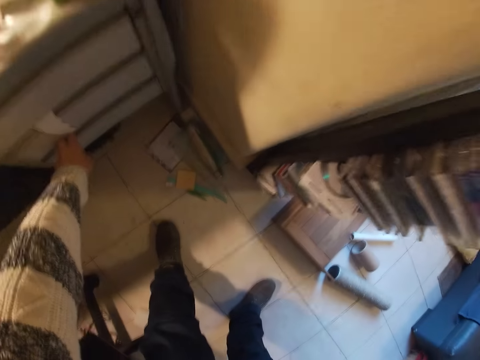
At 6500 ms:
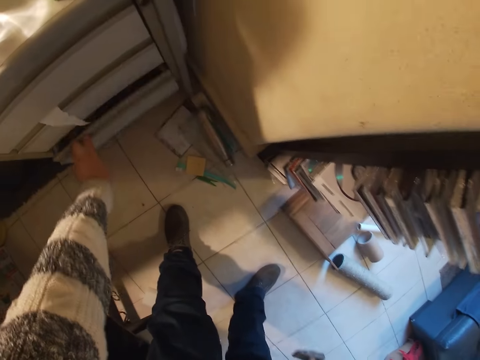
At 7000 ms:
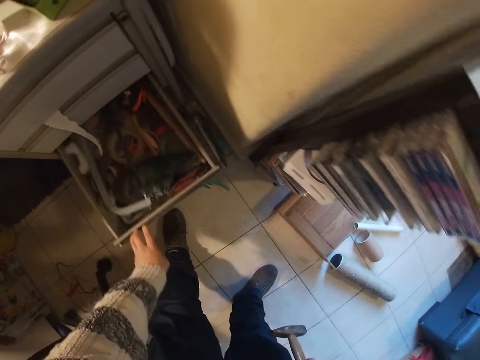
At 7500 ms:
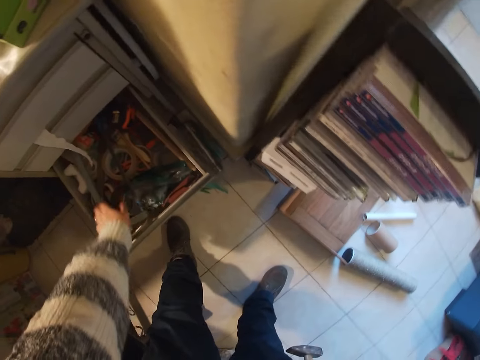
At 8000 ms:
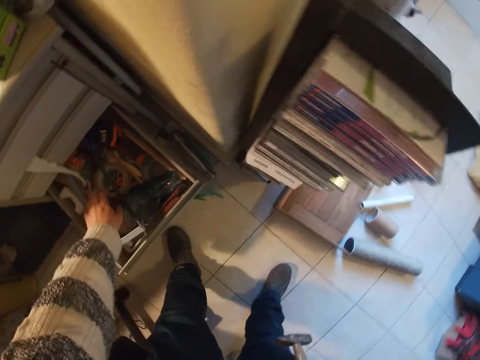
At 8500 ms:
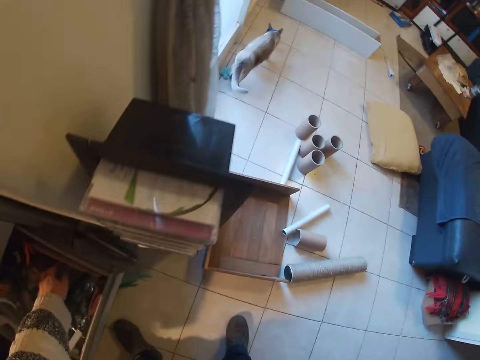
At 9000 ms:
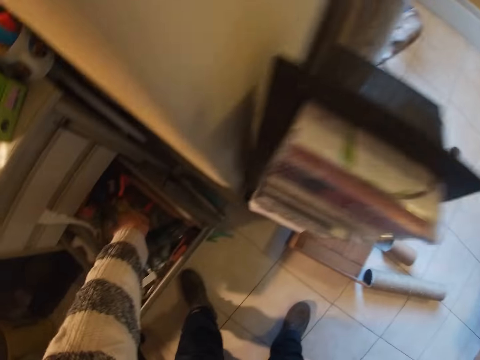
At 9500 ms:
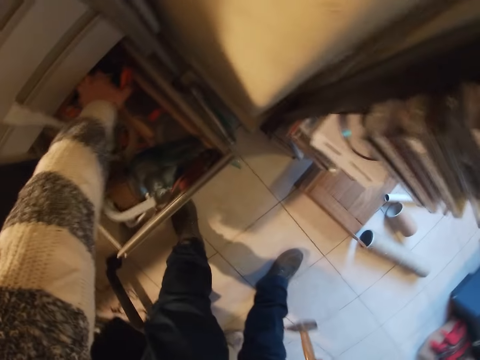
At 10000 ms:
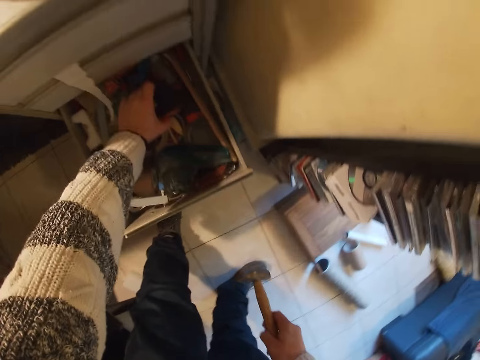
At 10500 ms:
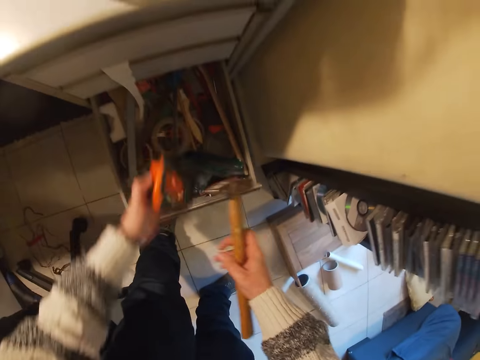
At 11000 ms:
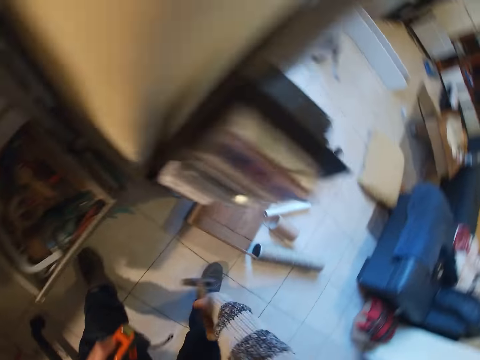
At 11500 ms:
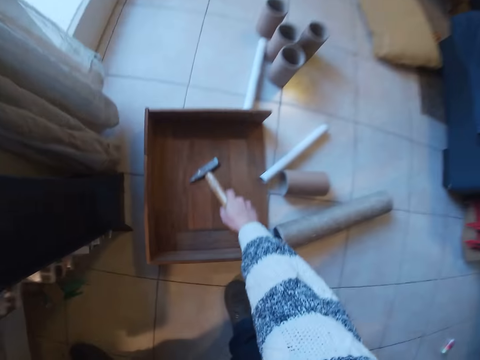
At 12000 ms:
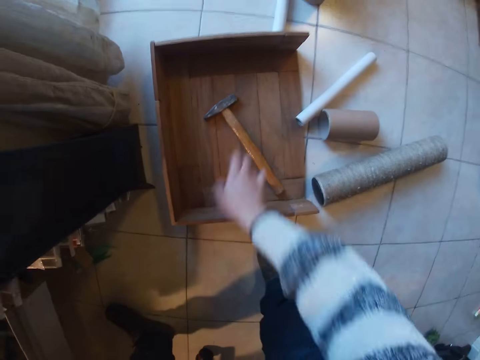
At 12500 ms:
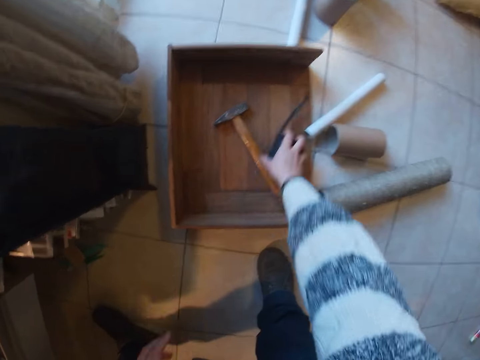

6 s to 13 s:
The camera wearer opens a desk drawer with his left hand. He sorts through the desk drawer with his left hand. He looks into the drawer. He picks up a tape measure from the desk drawer with his left hand. He stares around. He drops the wooden hammer in his right hand into a wooden box on the floor. He passes the tape measure from his left hand to his right hand.

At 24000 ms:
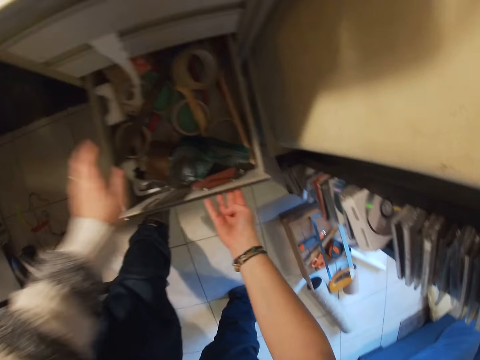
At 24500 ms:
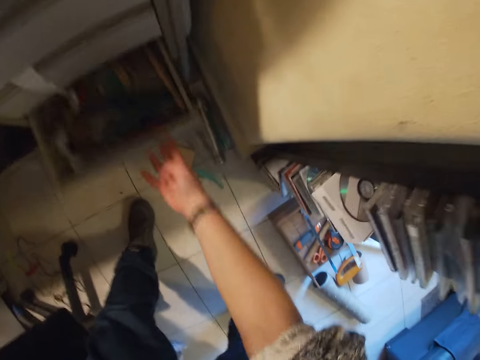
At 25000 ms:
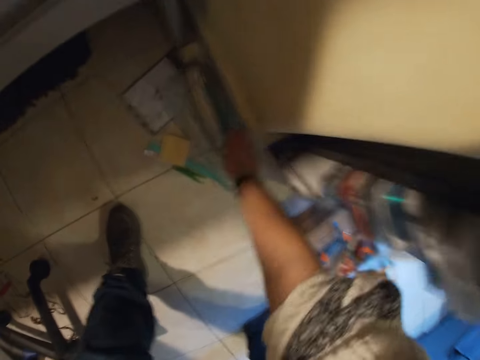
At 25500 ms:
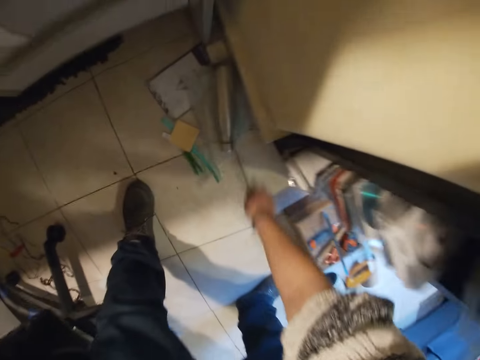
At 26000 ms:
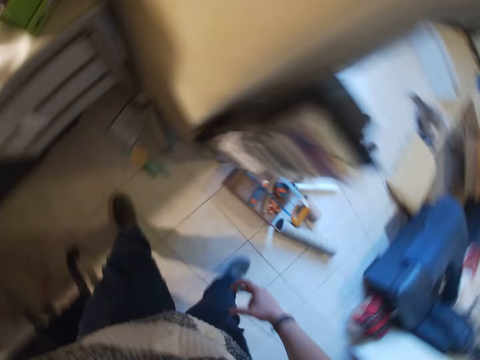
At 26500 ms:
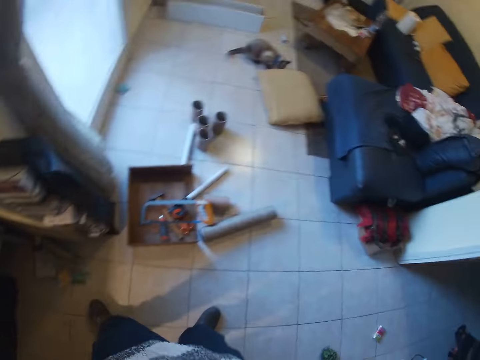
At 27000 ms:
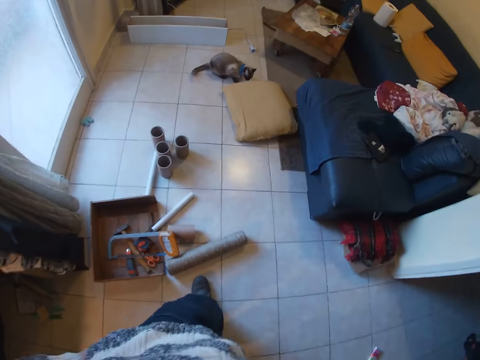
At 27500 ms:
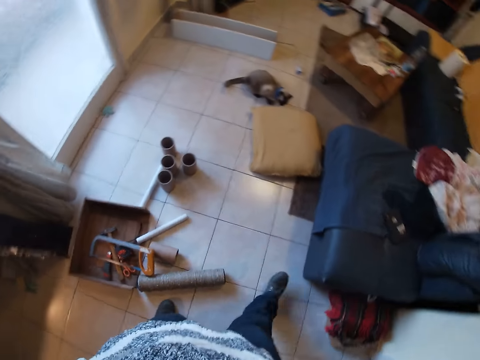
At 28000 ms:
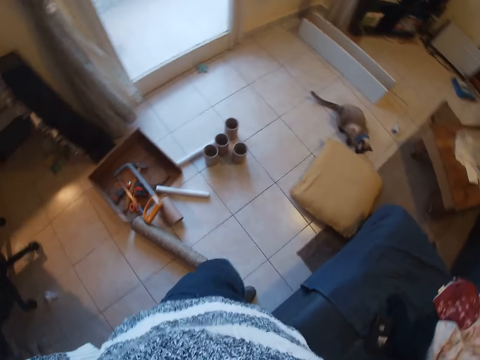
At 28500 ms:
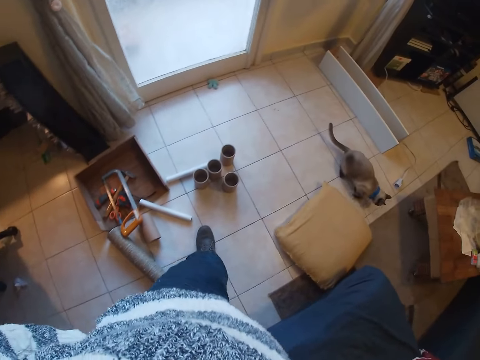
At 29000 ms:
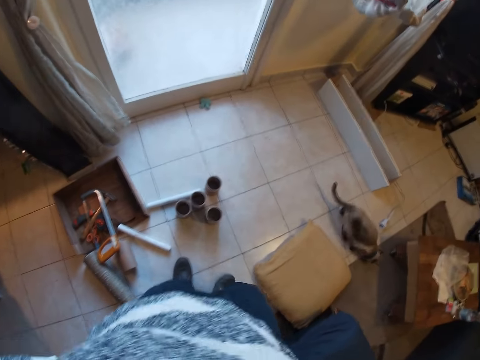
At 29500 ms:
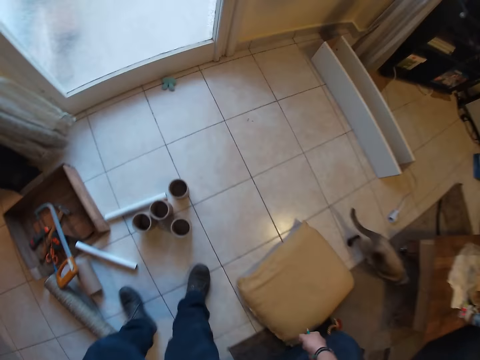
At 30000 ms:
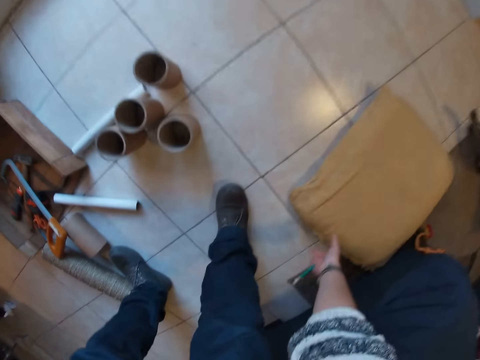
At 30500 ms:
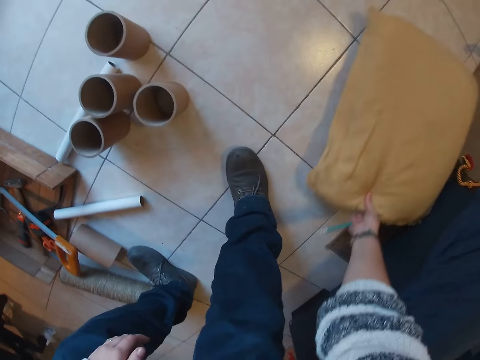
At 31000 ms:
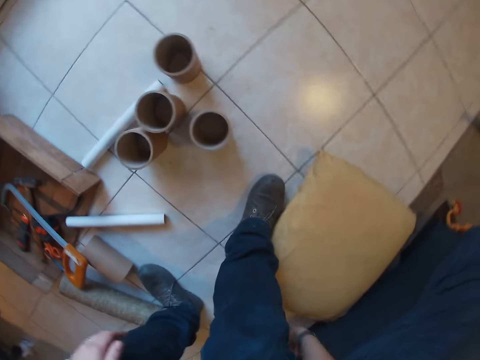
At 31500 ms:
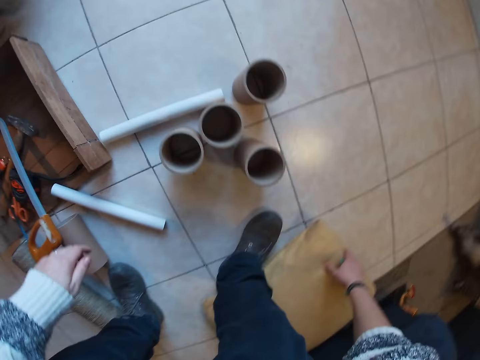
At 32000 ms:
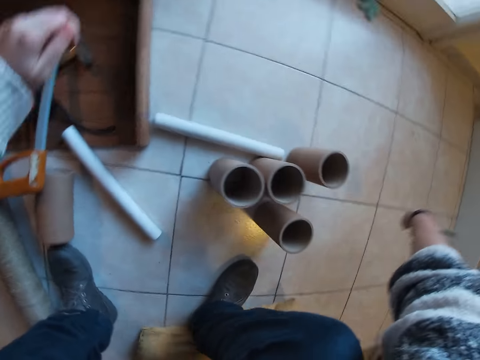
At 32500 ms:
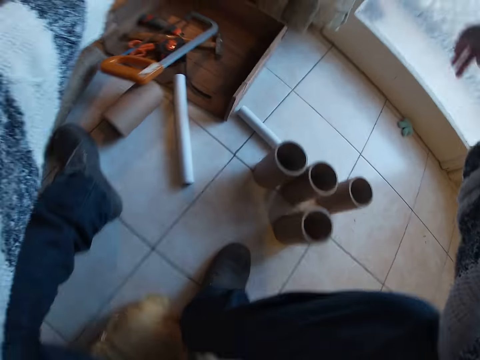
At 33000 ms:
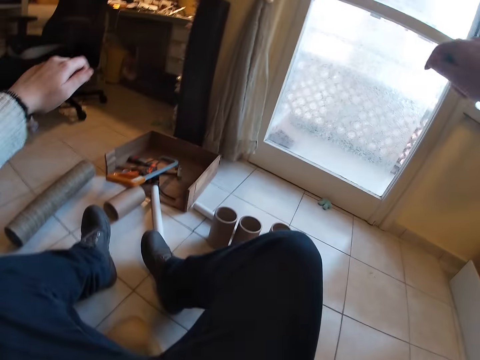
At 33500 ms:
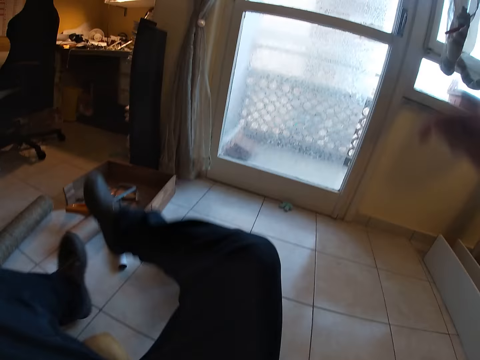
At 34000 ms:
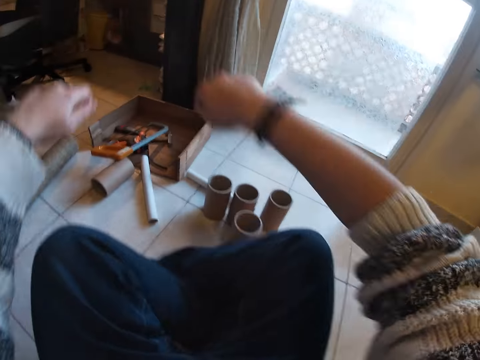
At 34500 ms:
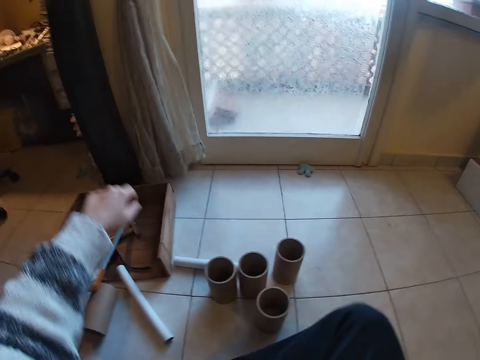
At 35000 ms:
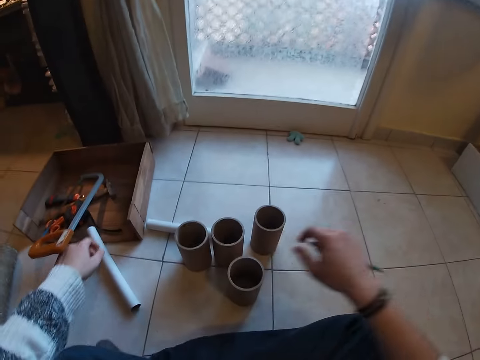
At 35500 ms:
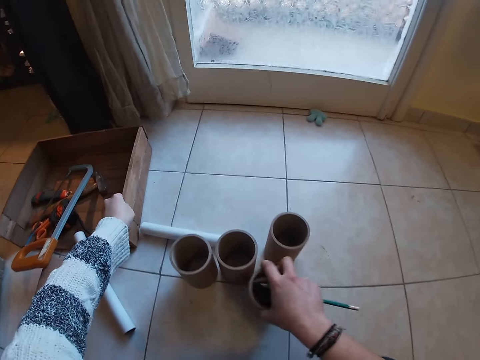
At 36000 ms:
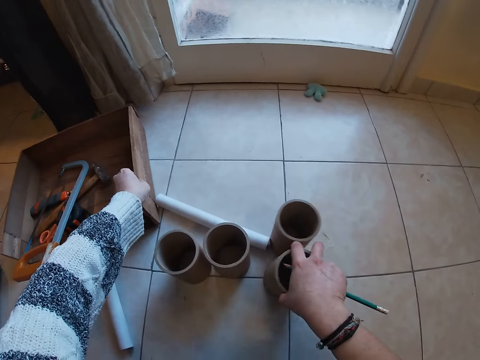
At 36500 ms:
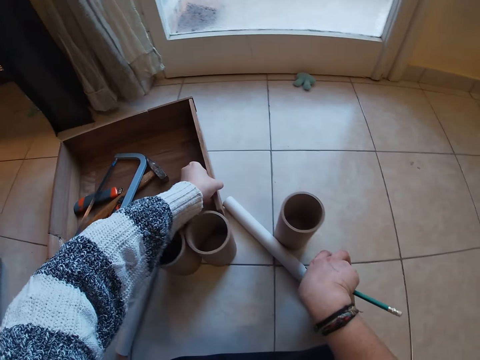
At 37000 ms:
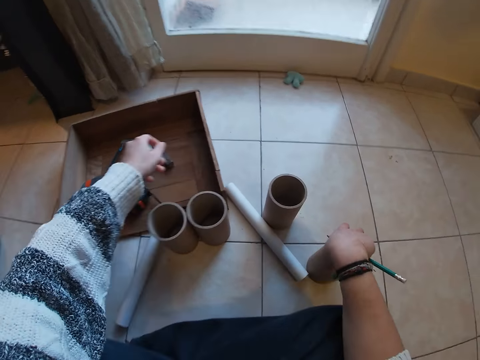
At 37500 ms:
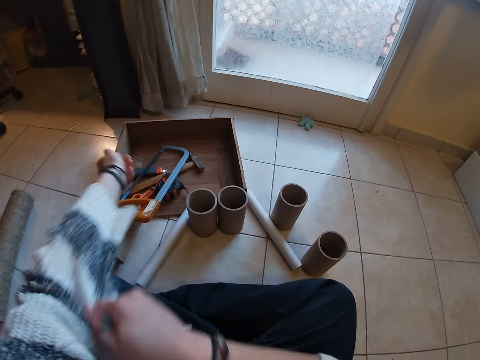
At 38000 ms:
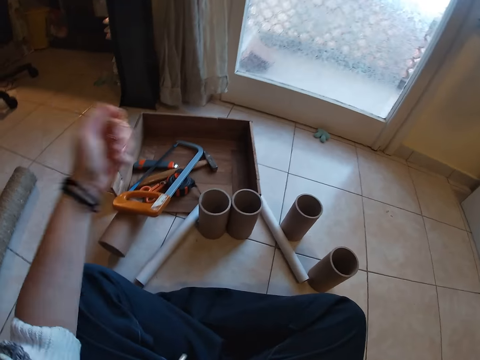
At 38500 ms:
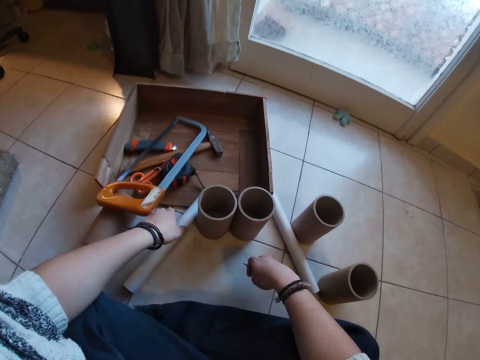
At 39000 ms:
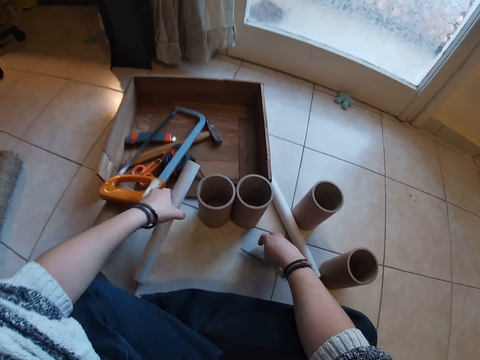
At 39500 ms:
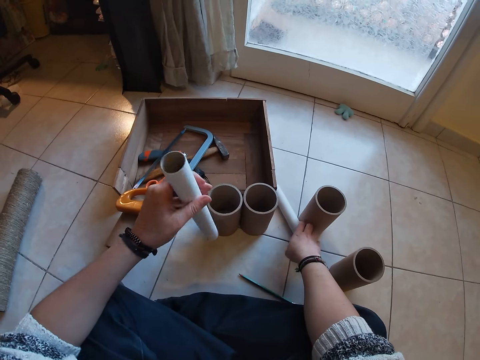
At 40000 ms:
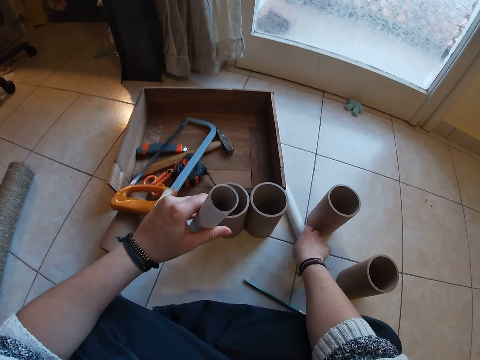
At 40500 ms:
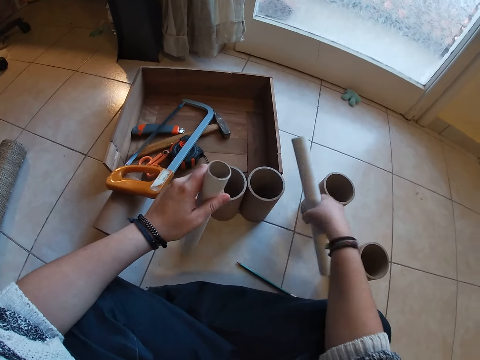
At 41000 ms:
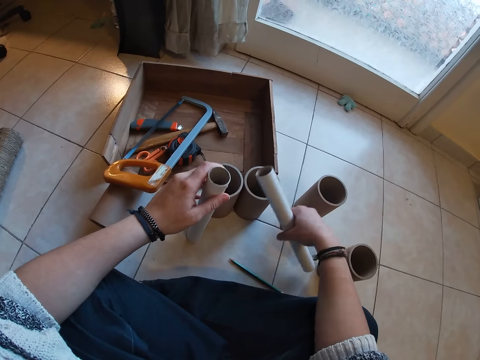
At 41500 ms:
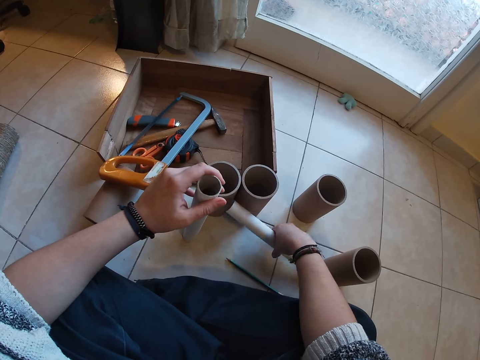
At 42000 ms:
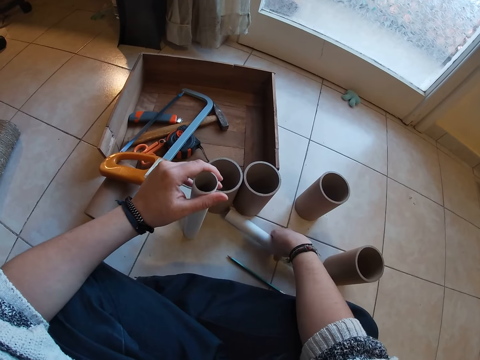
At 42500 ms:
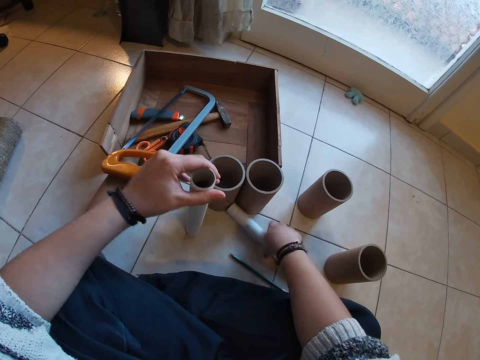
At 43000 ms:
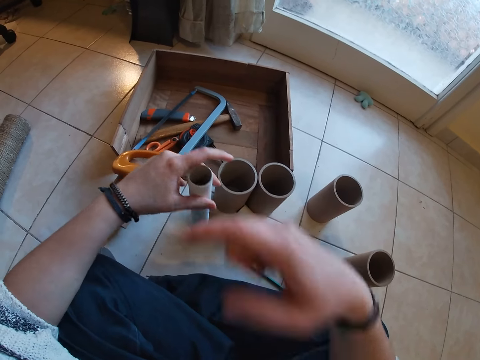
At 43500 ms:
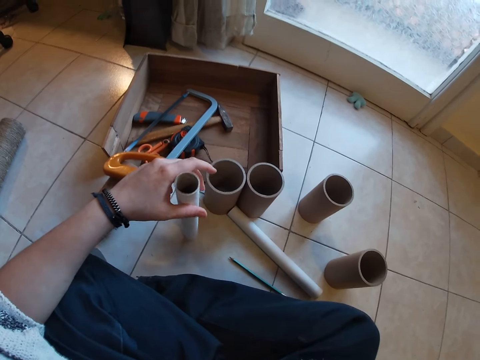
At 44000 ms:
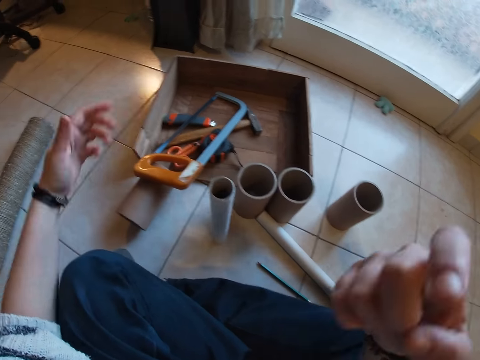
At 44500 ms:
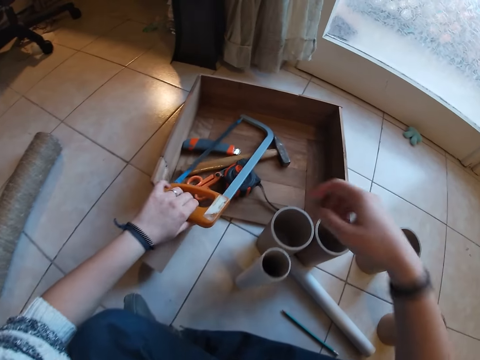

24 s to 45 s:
The camera wearer touches the drawer. He closes the desk drawer with his right hand. He nips the drawer with his right hand. He picks up a green pencil from the floor with his right hand. He stares around and walks around. He bends the body towards a pillow on the floor. He rearranges the pillow on the floor with his right hand. He drags the pillow on the floor. He sits on the pillow and twists the legs. He moves a cardboard tube across the floor with his right hand. He holds a piece of plastic pipe on the floor with his right hand. He moves the wooden box across the floor with his left hand. He nips the wooden bin on the floor with his left hand. He adjusts the sweater sleeve with his right hand. He picks up a long grey cardboard tube from the floor with his left hand. He puts the pencil on the floor. He picks up another long cardboard tube from the floor with his right hand. He drops the long cardboard tube in his right hand to the floor. He touches the face with his right hand. He raises the hacksaw in the wooden box with his right hand.
